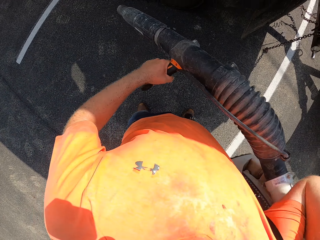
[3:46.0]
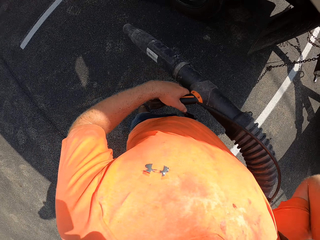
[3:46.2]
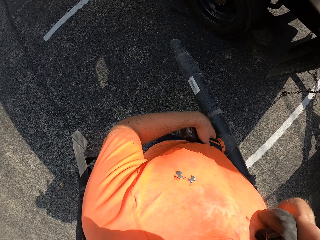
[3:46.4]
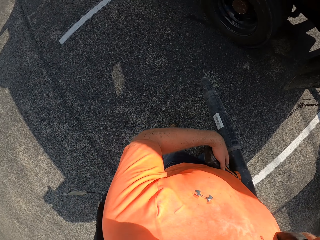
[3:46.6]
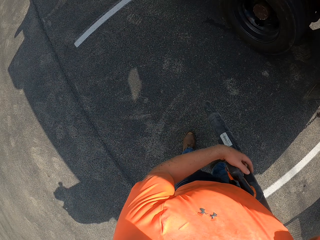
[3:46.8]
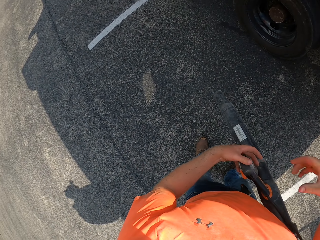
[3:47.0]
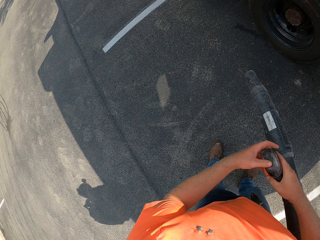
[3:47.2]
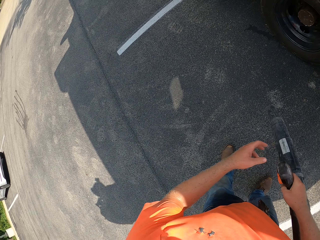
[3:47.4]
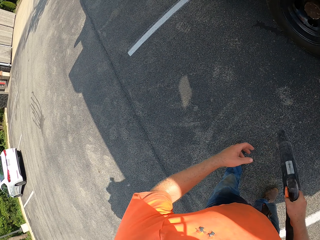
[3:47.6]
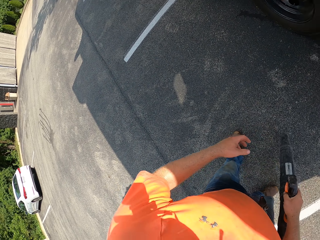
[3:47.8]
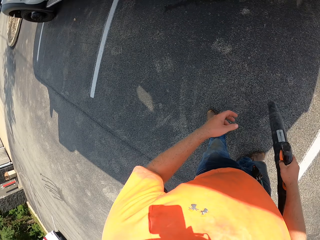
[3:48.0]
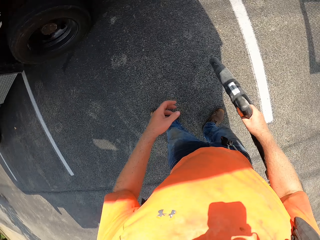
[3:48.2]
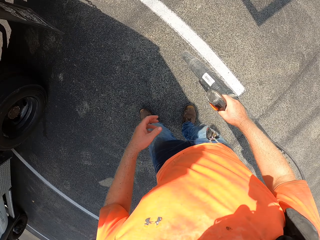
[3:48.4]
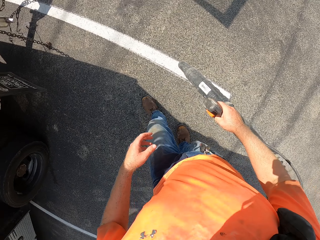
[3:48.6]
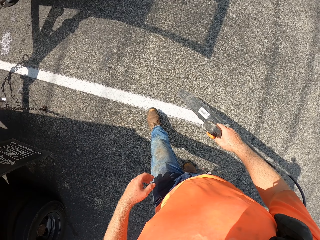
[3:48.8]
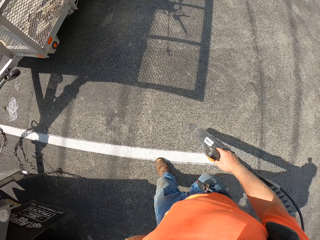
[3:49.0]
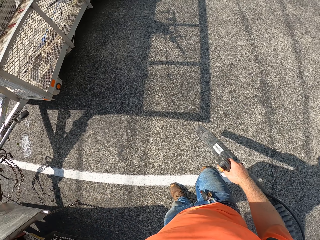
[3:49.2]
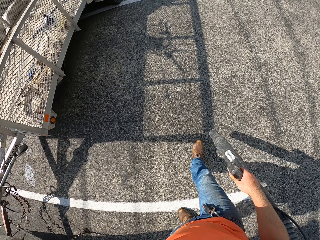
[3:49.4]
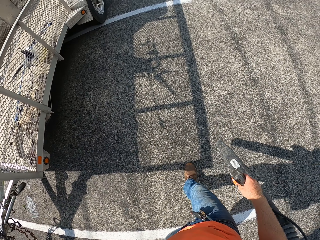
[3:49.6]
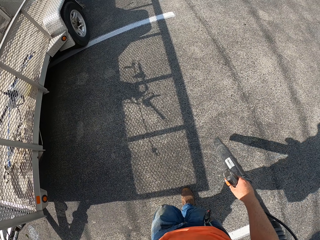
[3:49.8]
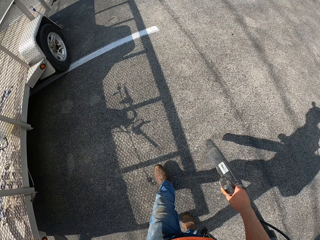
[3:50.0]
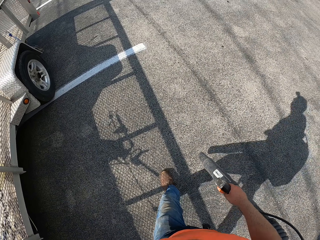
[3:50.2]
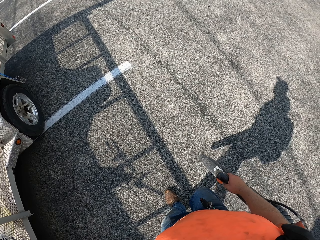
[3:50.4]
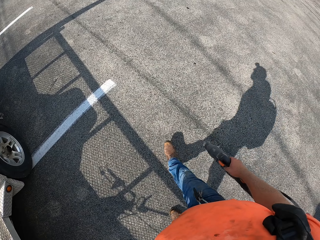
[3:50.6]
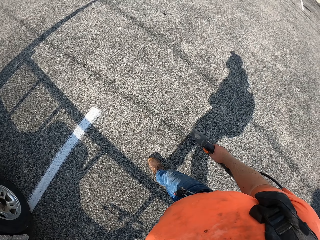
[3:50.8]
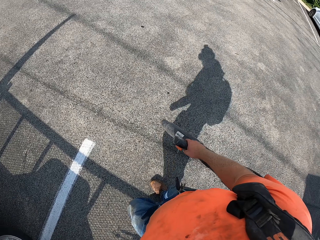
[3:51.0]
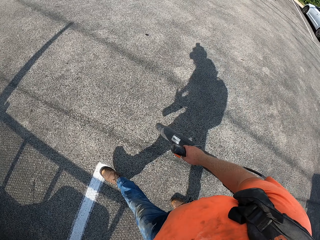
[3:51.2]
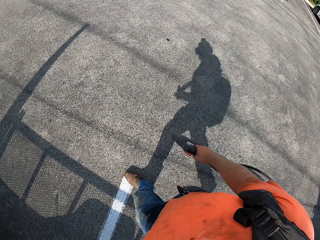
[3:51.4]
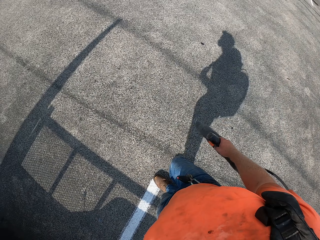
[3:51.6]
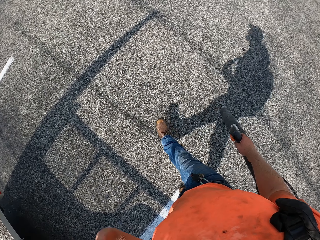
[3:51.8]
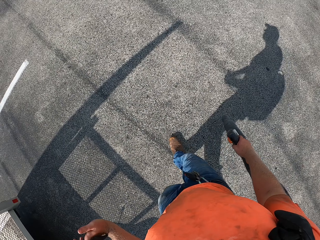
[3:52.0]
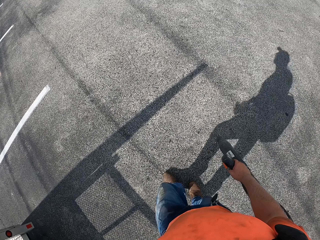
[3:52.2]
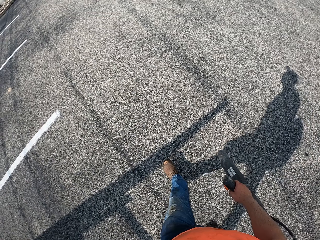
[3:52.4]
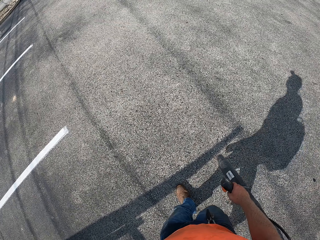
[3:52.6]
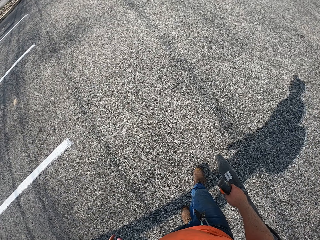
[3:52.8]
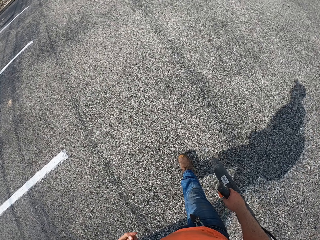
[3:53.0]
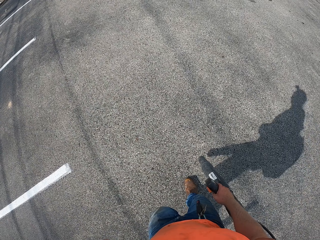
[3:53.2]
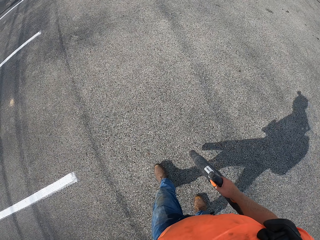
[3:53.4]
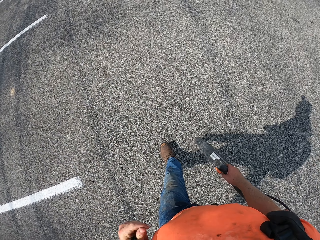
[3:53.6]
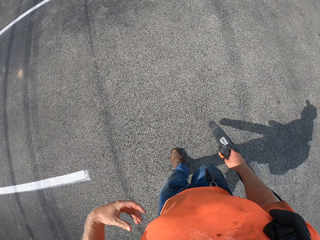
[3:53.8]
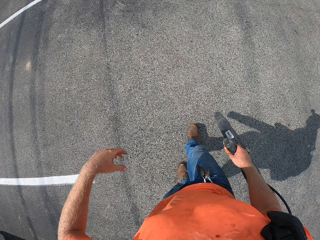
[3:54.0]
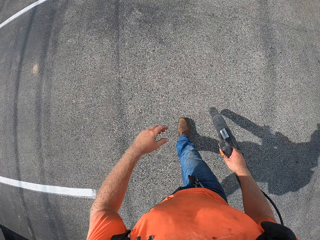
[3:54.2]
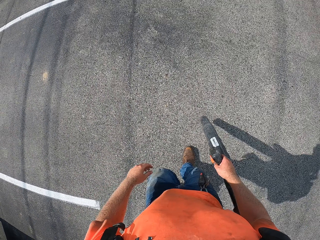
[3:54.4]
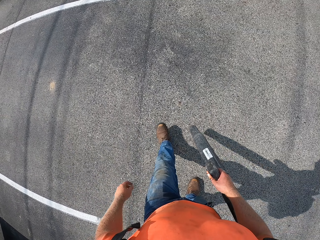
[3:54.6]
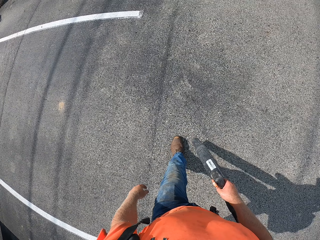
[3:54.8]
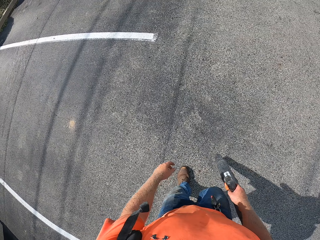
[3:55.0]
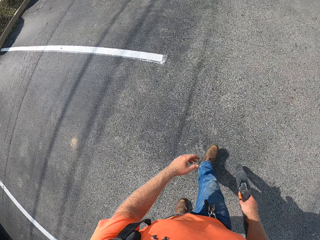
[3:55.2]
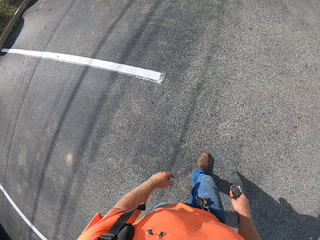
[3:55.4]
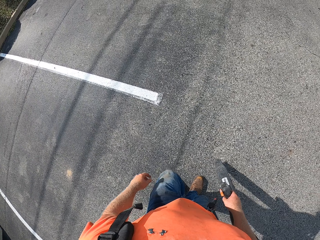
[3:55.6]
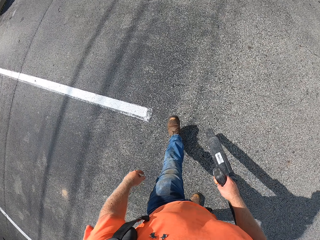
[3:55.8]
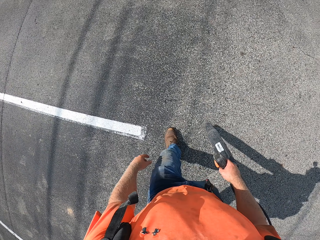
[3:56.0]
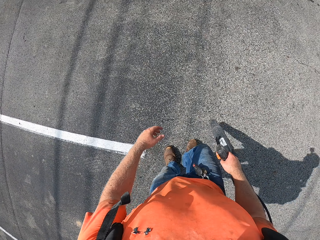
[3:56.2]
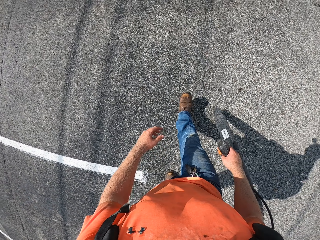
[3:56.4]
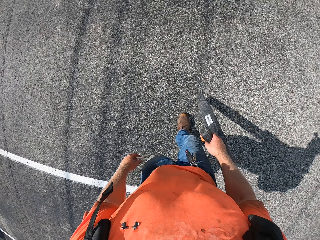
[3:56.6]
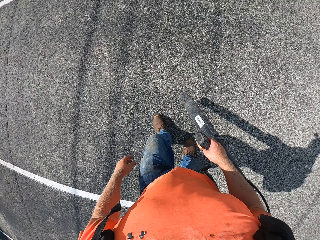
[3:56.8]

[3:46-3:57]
The camera wearer puts the blower on his back. He walks on the road towards a section of a parking lot.

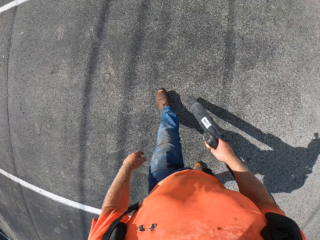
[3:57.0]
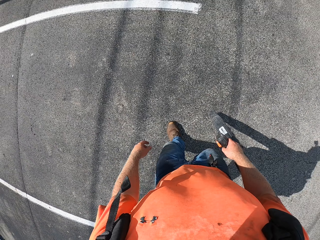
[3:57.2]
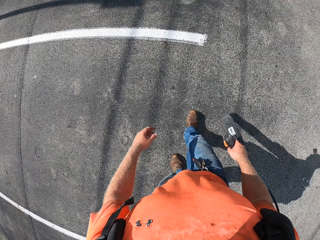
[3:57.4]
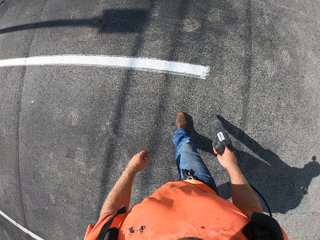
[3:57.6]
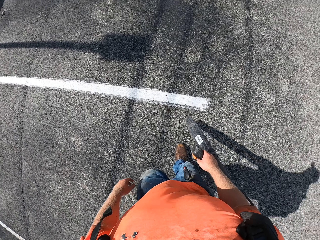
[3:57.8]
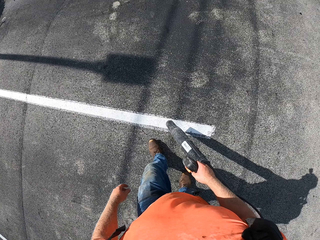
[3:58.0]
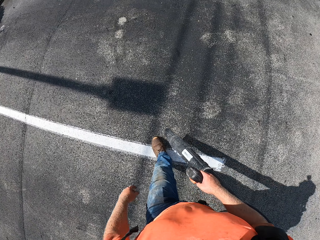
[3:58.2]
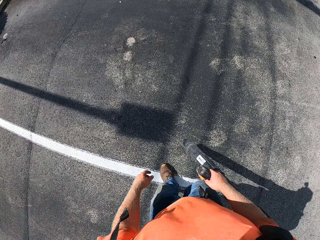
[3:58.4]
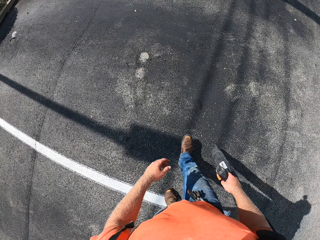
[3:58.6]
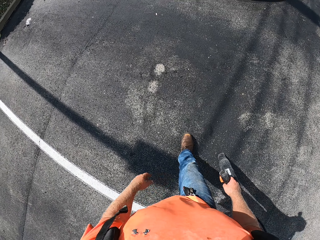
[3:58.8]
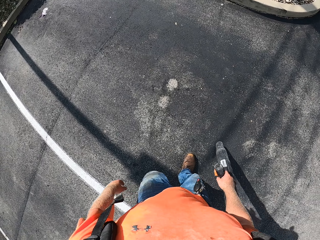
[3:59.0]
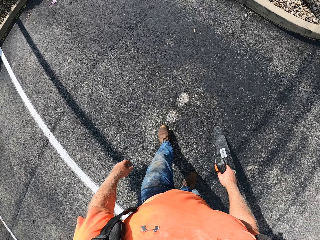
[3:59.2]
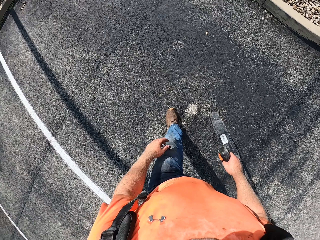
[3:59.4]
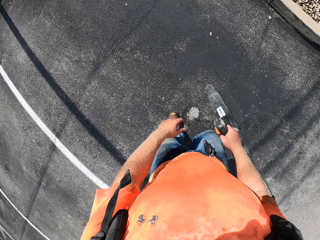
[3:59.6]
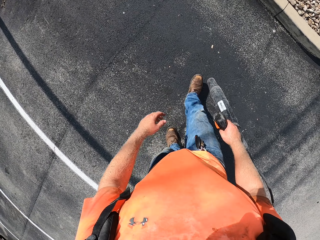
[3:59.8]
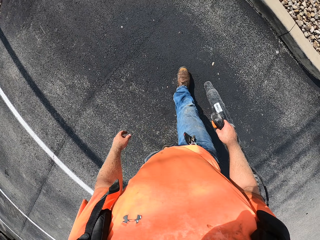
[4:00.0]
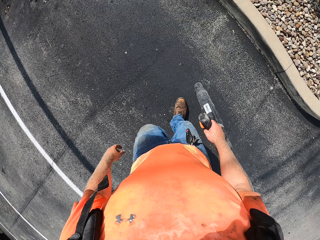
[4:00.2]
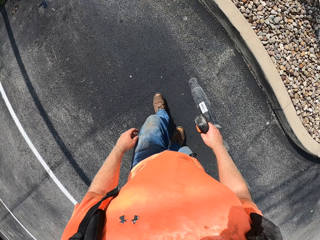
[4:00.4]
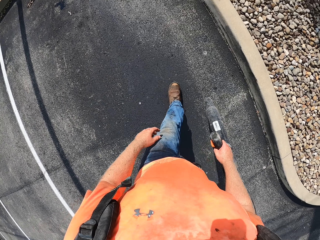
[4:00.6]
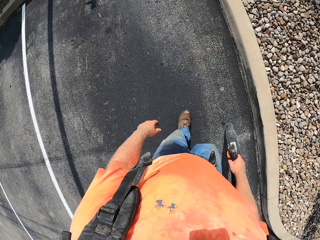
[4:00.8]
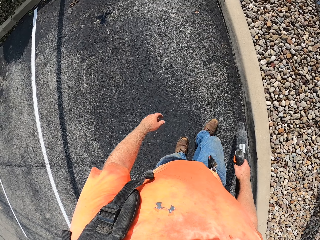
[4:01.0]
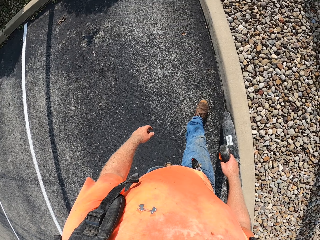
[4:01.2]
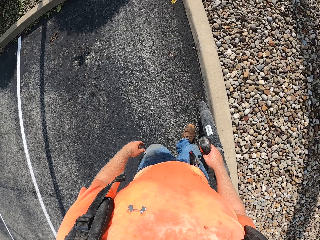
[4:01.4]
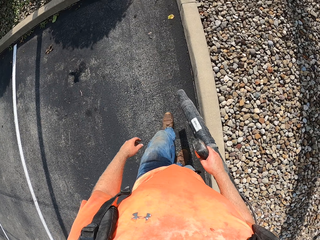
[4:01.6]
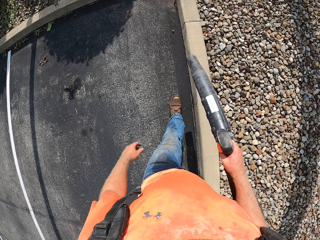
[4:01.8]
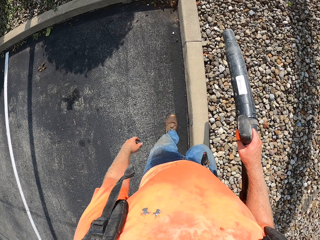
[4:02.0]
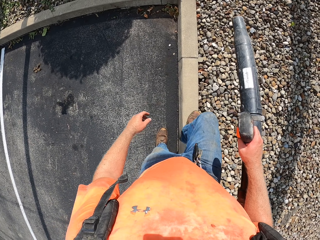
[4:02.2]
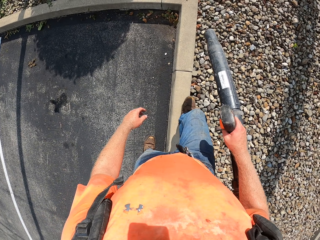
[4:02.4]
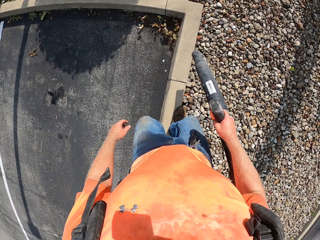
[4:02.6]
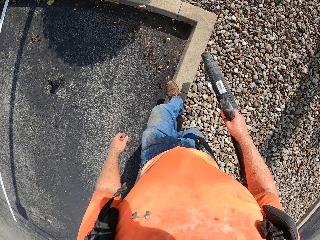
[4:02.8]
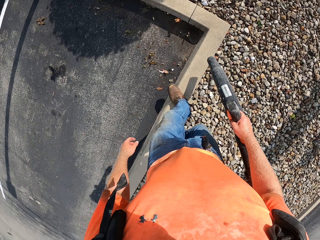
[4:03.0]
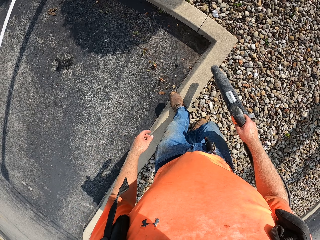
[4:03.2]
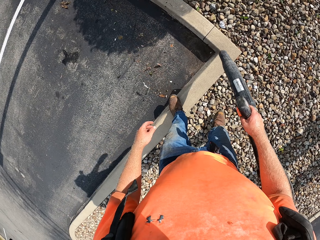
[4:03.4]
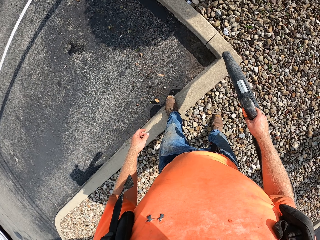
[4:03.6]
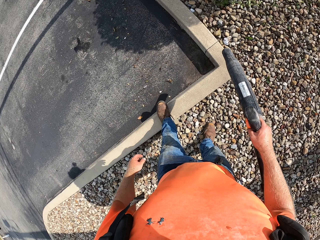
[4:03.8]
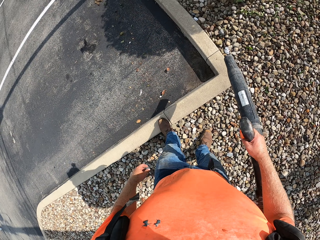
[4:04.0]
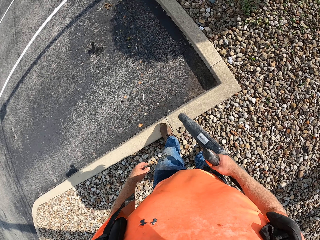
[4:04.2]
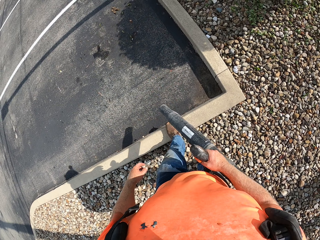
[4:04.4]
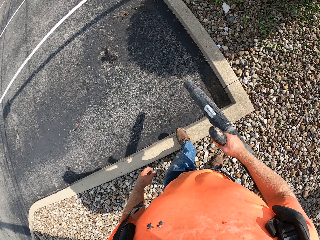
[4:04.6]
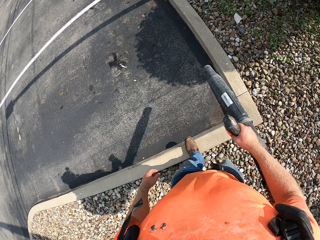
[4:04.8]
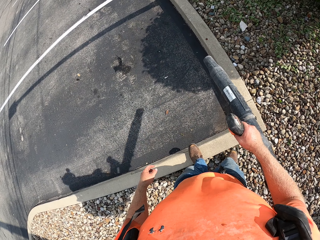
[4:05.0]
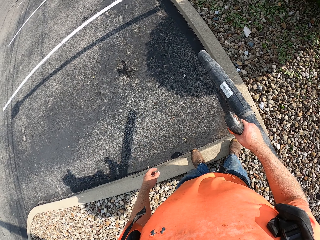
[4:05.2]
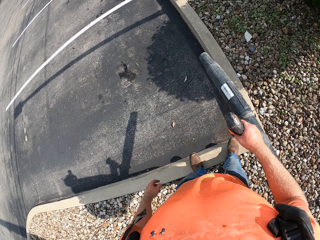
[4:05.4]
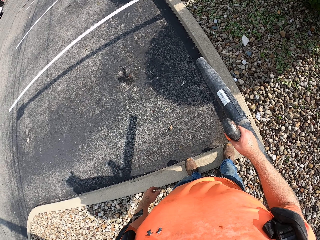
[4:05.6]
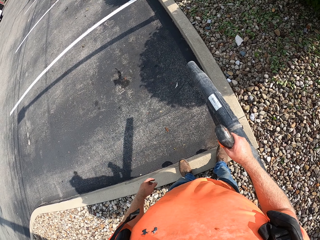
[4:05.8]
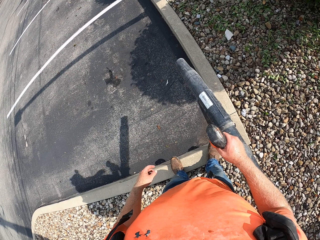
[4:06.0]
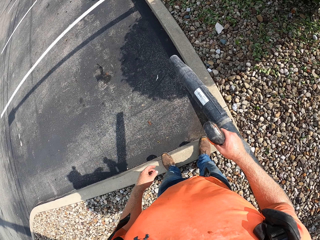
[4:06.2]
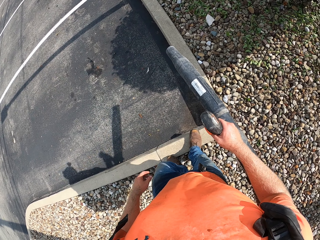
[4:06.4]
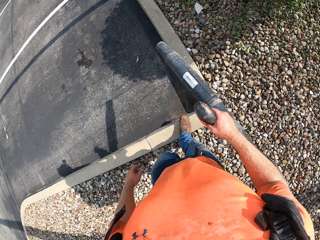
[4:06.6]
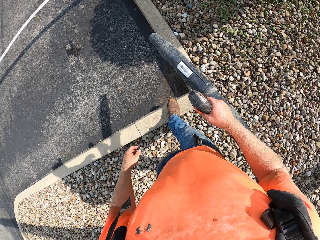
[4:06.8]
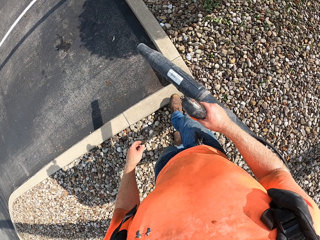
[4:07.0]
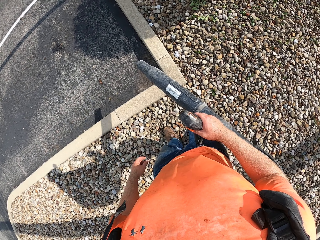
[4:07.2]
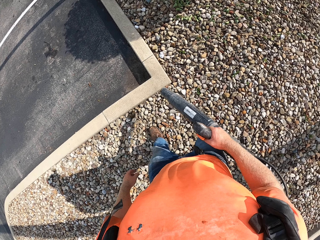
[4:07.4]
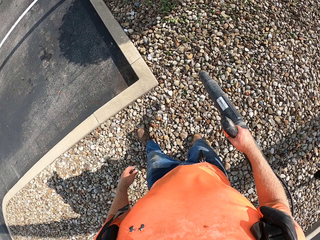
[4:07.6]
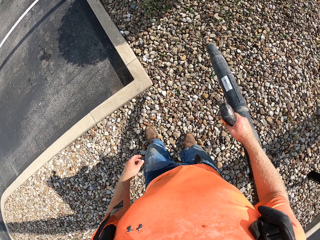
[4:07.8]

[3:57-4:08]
The camera wearer walks towards a pavement. He blows leaves on the ground with the nozzle of the backpack leafblower in his right hand.
